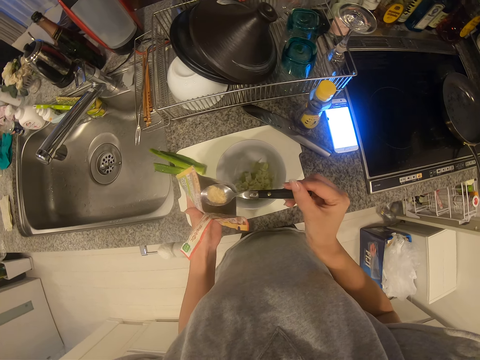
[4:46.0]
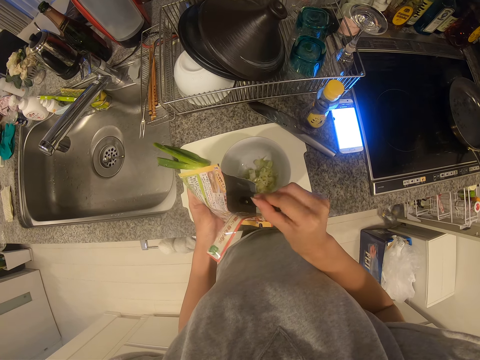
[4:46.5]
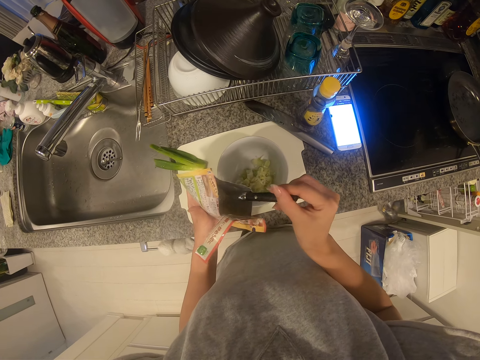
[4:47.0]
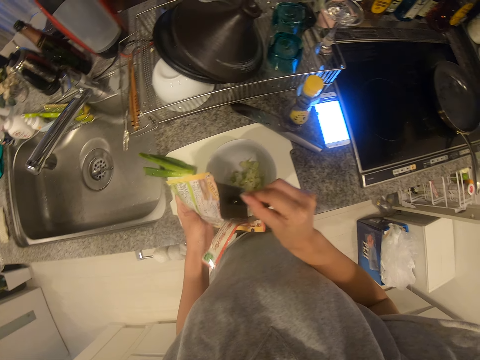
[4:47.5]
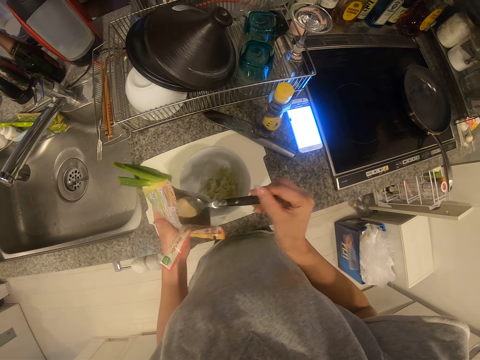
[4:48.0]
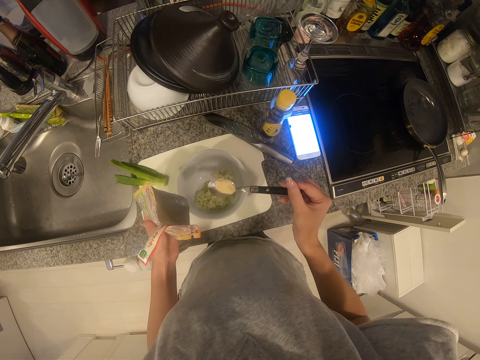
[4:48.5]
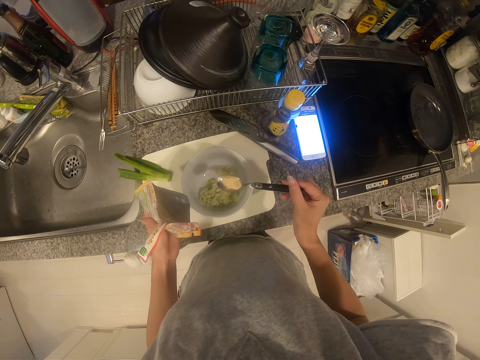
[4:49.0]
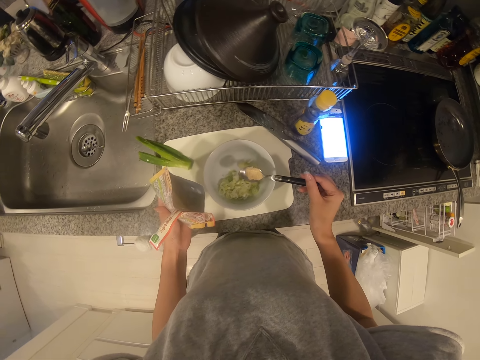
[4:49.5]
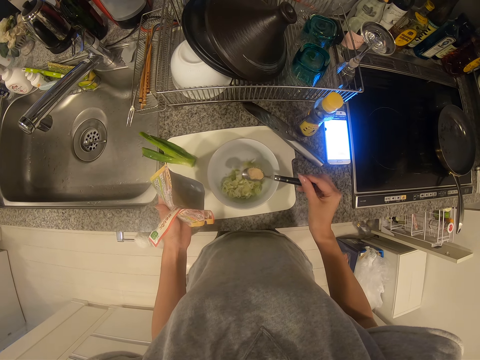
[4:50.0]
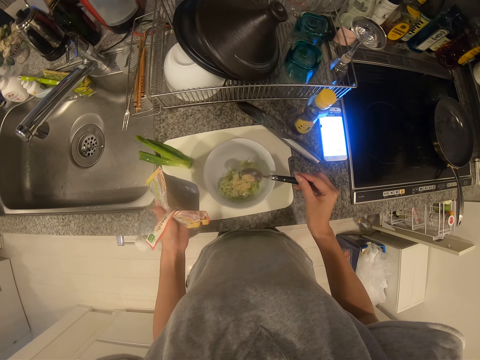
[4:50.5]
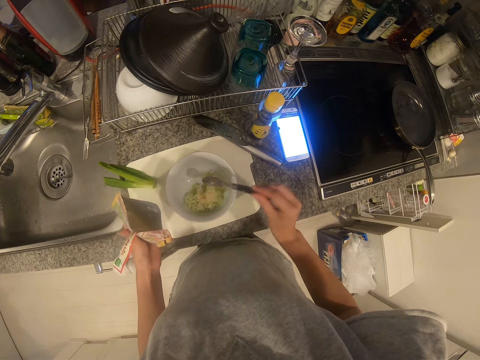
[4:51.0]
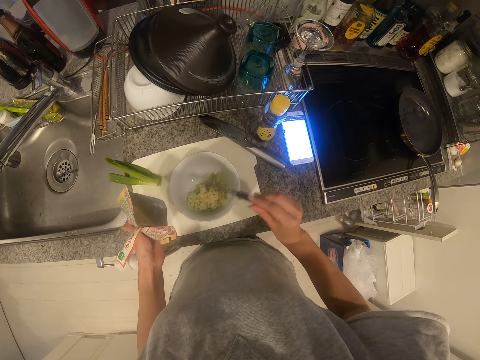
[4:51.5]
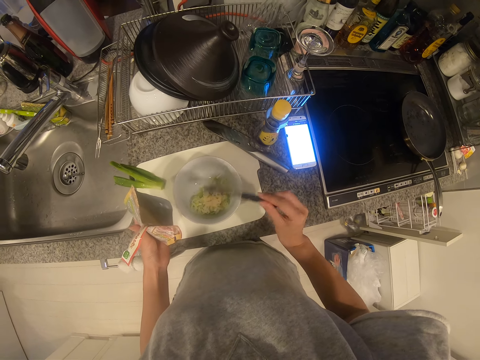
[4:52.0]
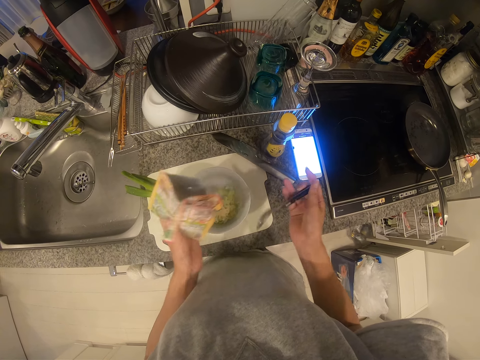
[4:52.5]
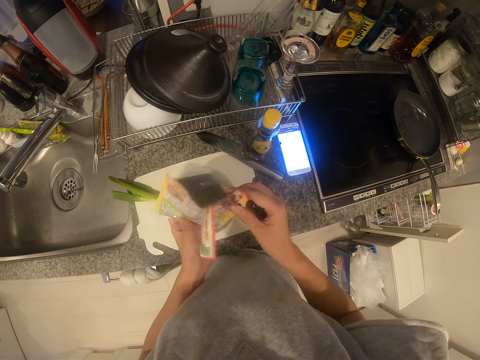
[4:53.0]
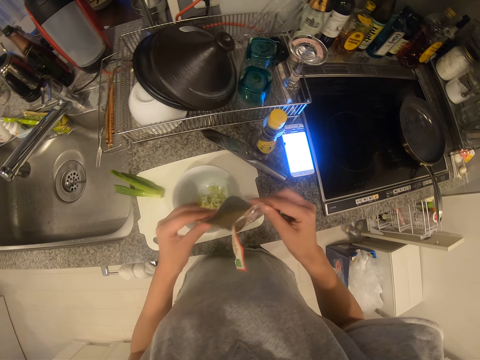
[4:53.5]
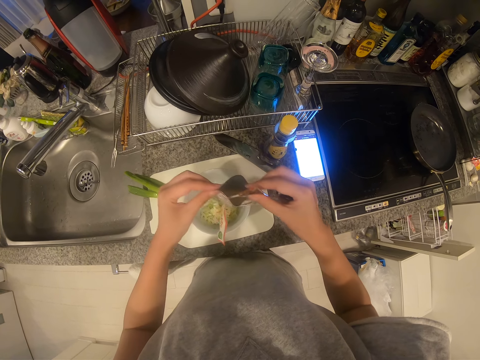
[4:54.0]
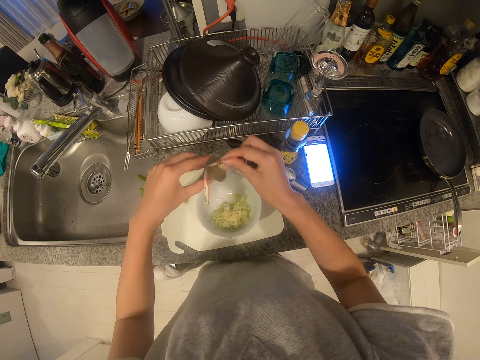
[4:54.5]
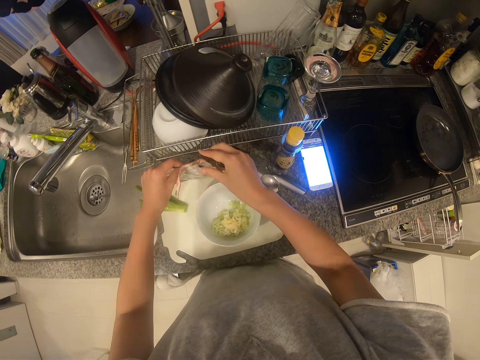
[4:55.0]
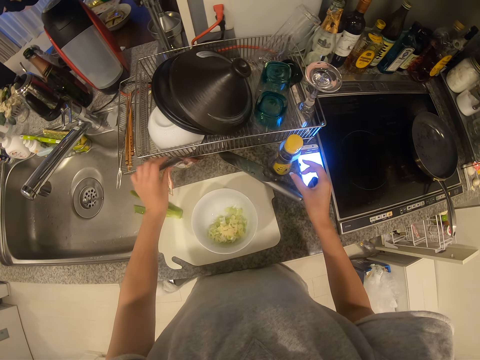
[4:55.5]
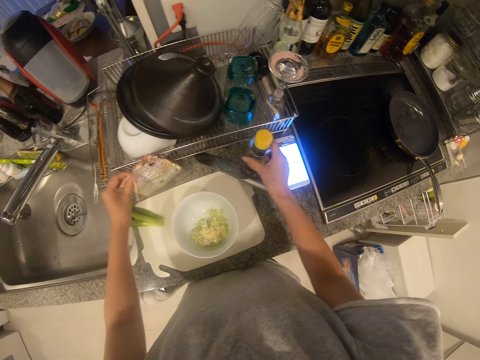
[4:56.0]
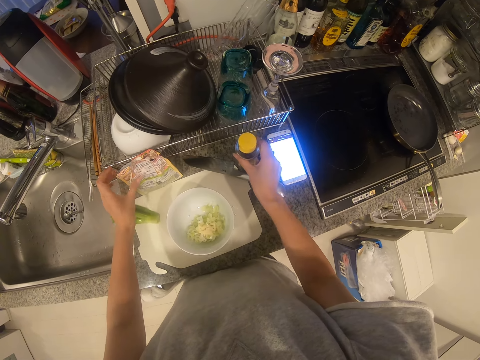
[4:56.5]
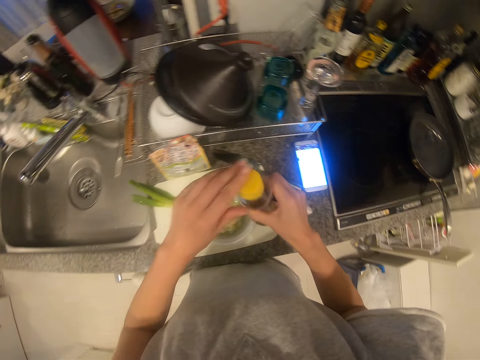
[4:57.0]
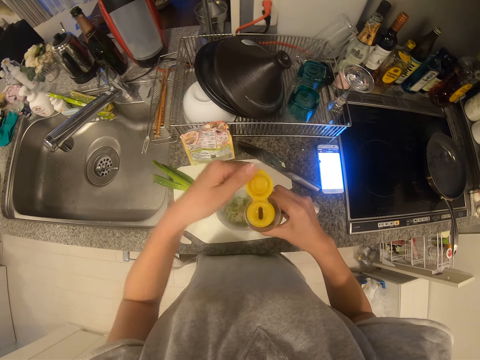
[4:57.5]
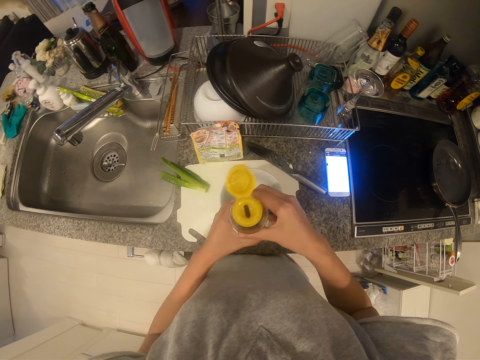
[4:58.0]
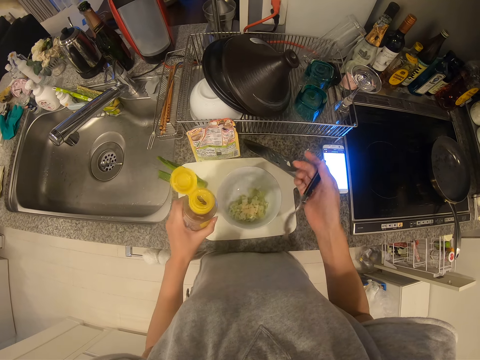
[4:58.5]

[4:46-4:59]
The camera wearer pours the seasoning into a plate of leek. They close the sachet and wrap the sachet. They drop the sachet on the counter. They pick up a bottle of oil and open the bottle of oil.

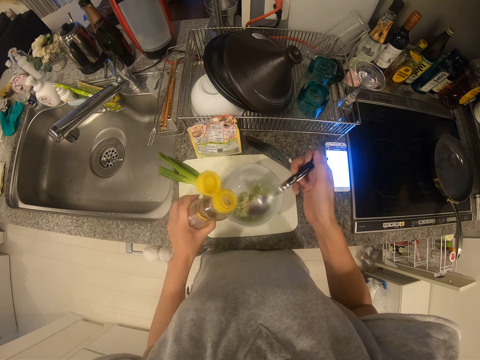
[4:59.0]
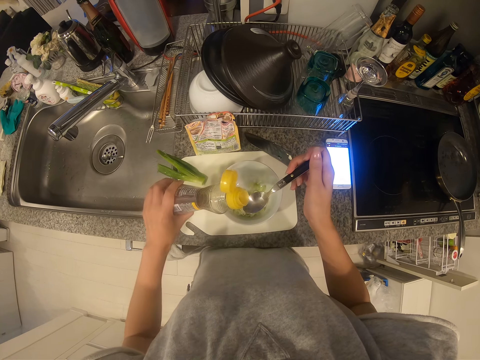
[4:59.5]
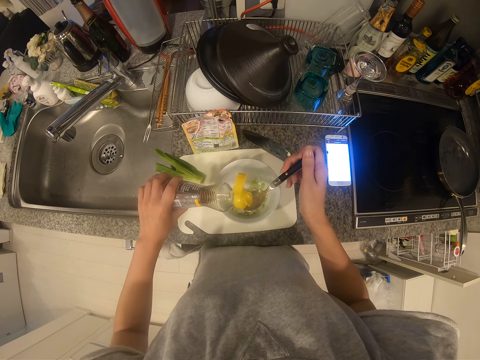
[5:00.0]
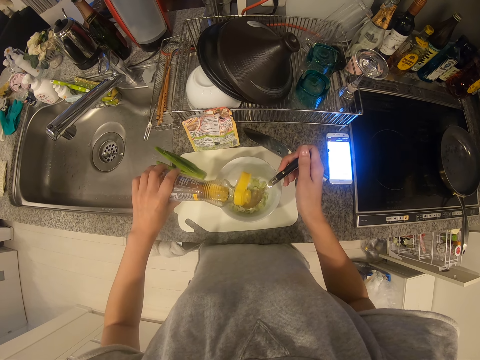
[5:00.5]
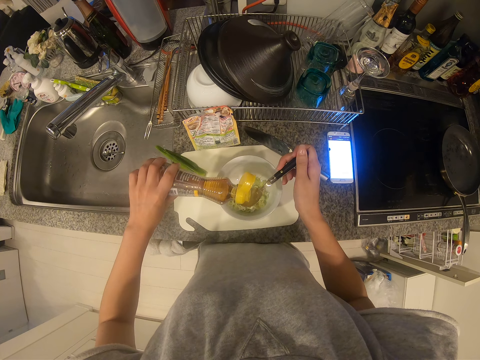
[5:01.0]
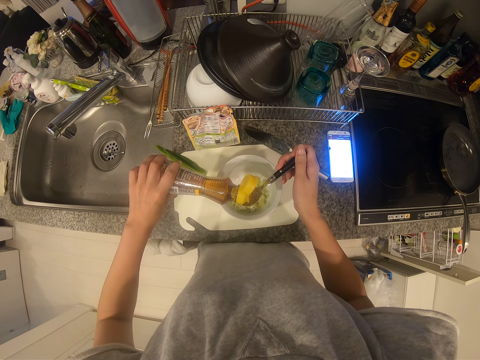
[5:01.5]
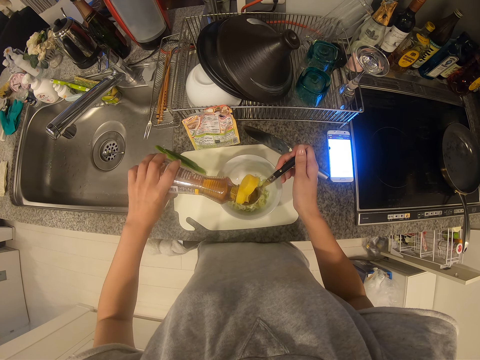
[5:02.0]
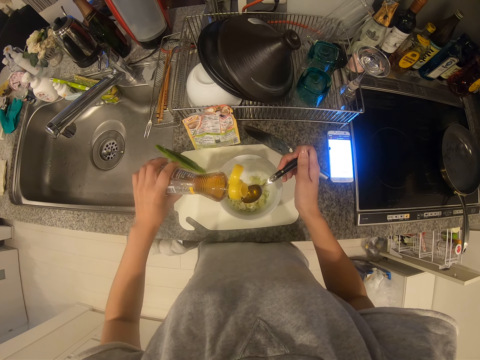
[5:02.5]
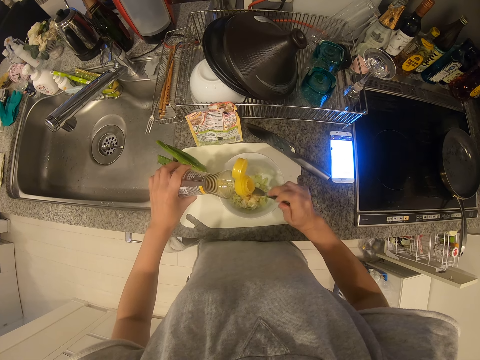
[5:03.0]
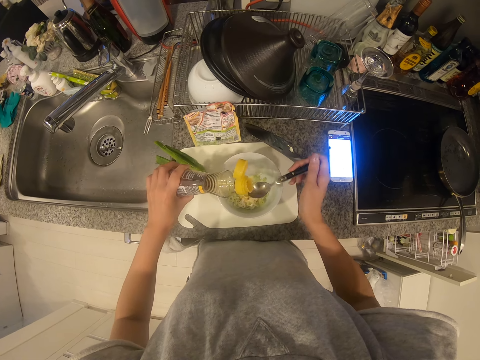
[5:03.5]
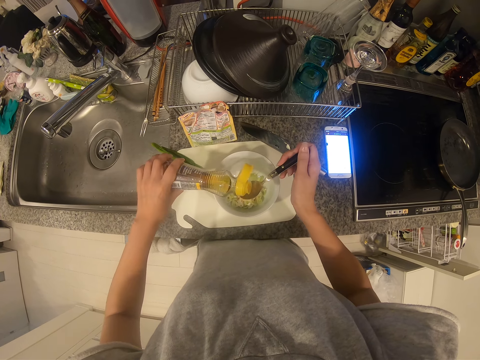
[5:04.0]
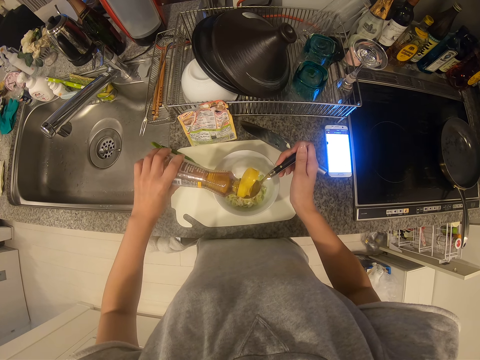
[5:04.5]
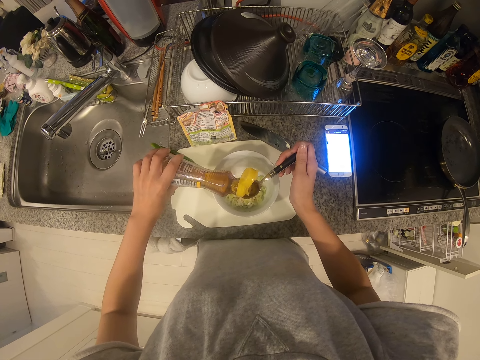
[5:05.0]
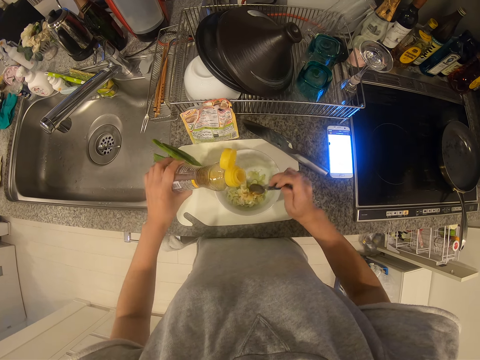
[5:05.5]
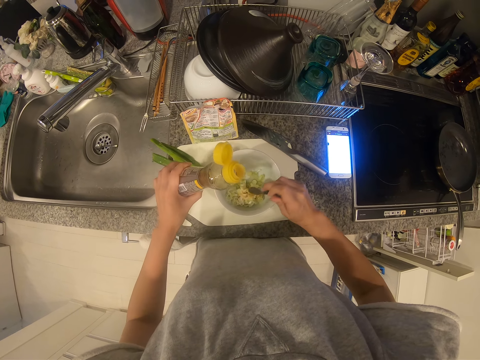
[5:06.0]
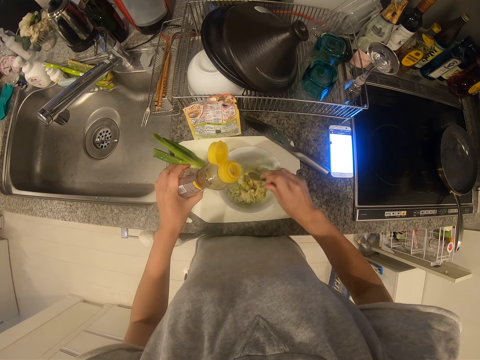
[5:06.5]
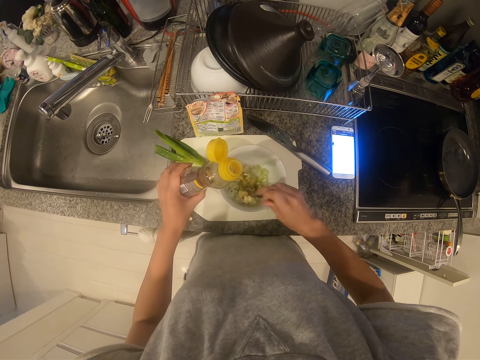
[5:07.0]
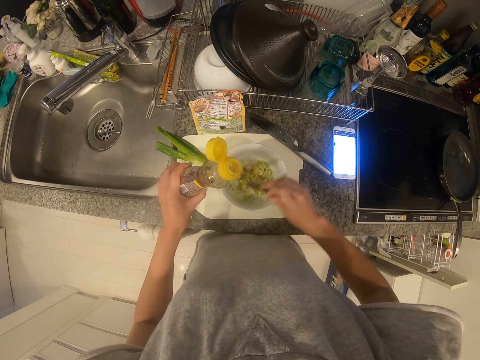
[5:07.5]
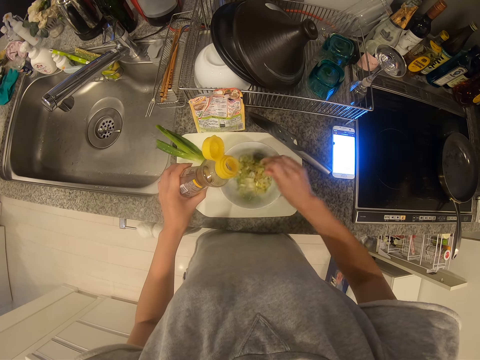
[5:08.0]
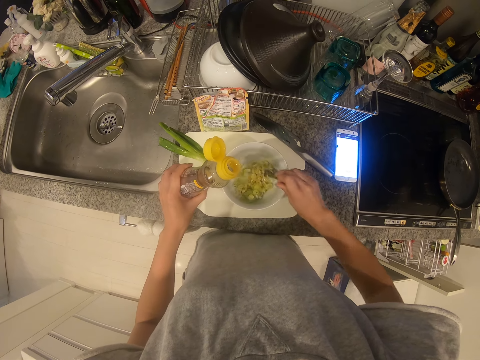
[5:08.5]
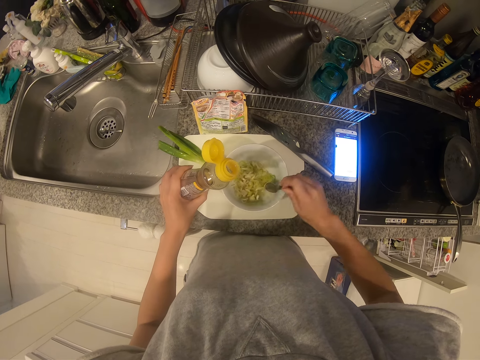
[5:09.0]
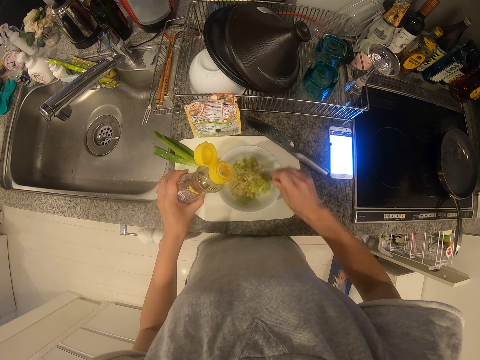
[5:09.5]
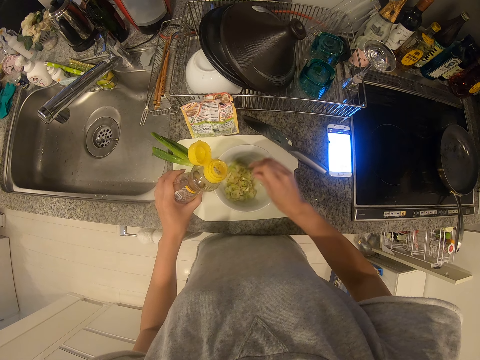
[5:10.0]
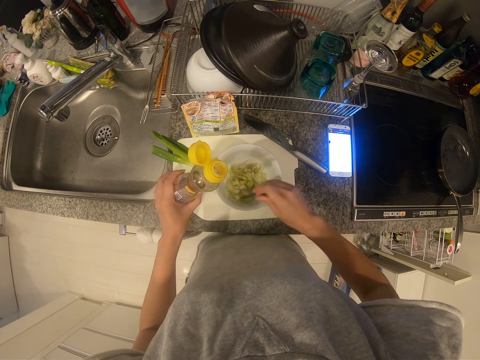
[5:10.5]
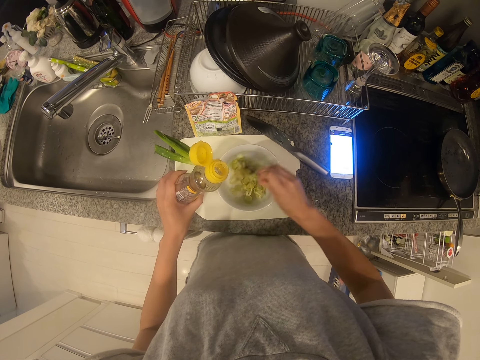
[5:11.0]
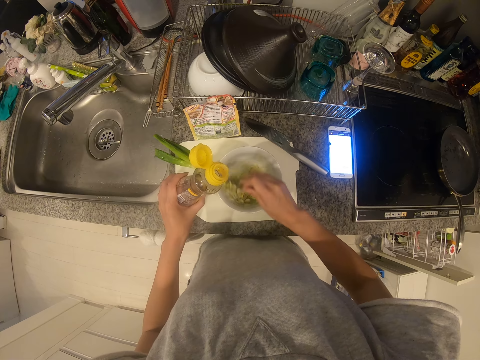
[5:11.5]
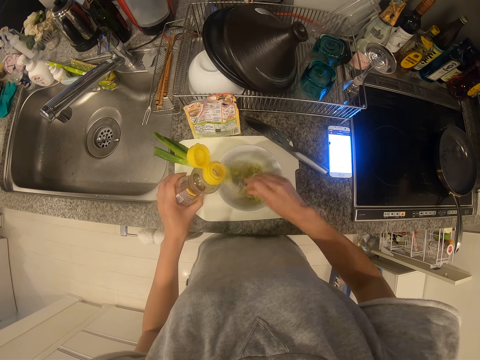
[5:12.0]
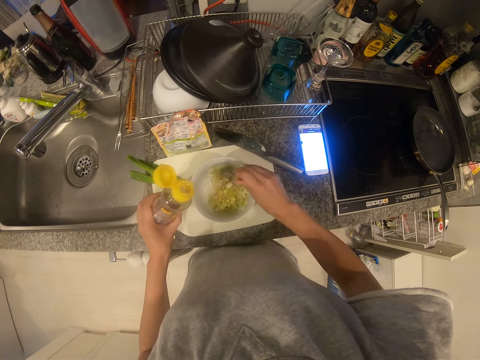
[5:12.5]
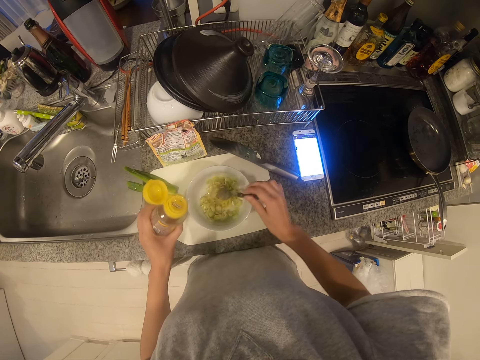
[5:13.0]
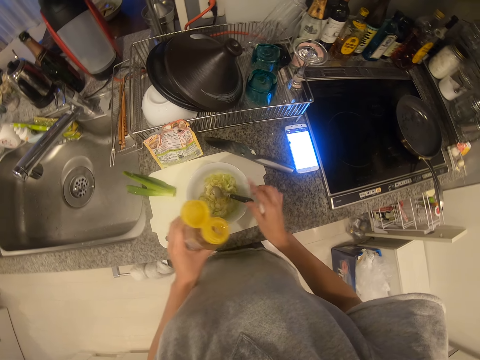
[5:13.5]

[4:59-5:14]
The camera wearer pours the oil into a spoon. They pour the oil from the spoon into the leek. They pour the oil into the spoon. They pour the oil from the spoon into the leek. They mix the leek with the spoon.
